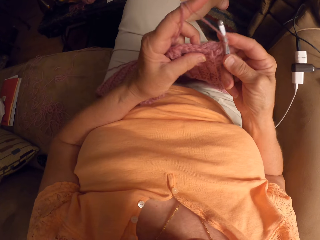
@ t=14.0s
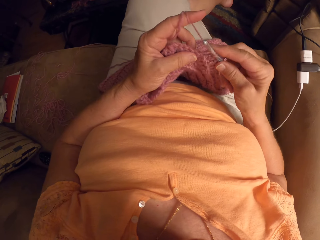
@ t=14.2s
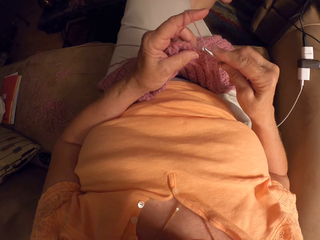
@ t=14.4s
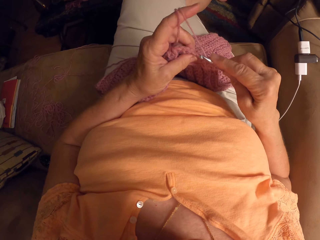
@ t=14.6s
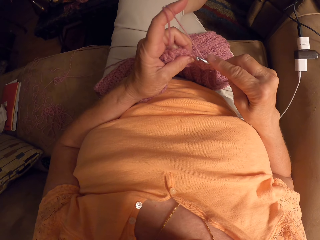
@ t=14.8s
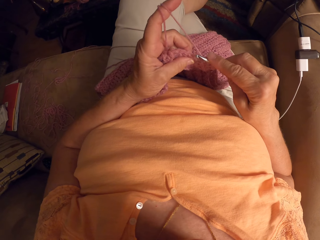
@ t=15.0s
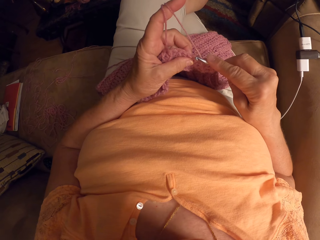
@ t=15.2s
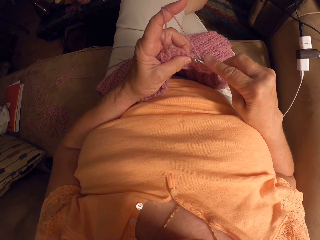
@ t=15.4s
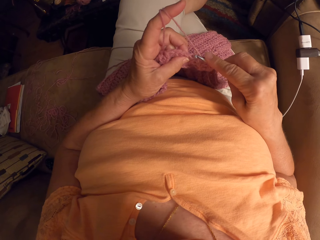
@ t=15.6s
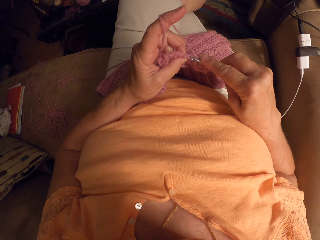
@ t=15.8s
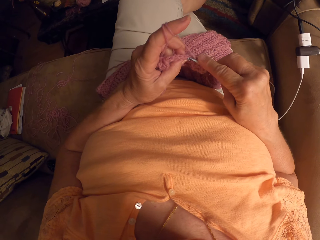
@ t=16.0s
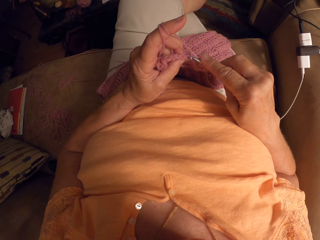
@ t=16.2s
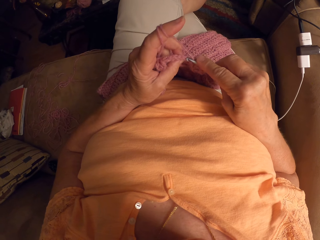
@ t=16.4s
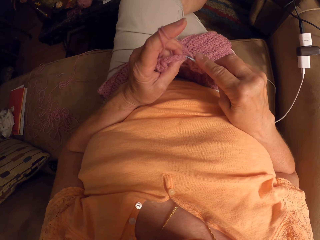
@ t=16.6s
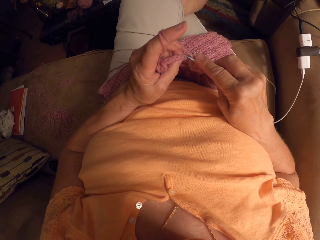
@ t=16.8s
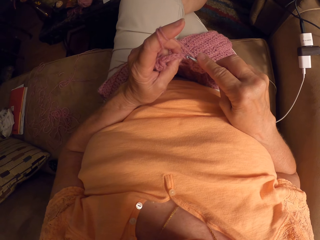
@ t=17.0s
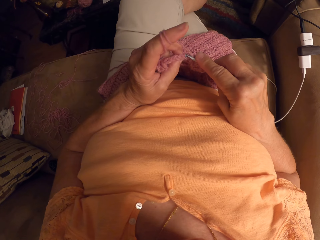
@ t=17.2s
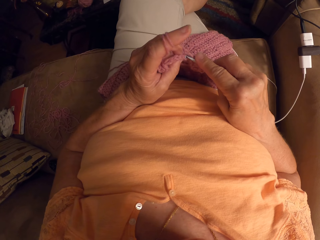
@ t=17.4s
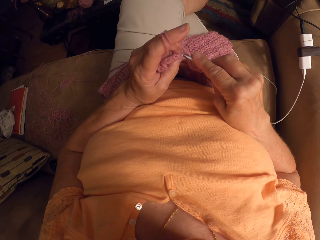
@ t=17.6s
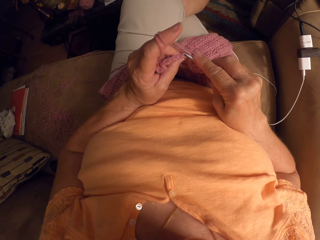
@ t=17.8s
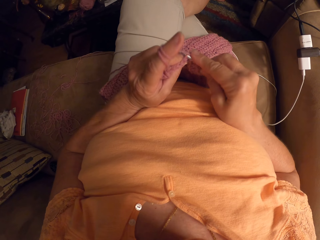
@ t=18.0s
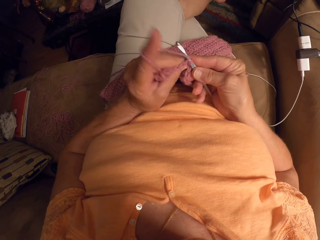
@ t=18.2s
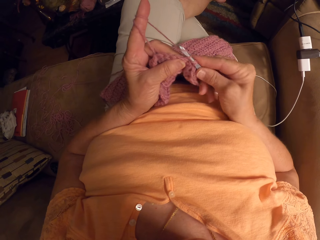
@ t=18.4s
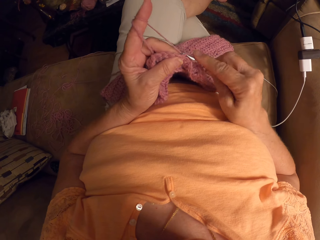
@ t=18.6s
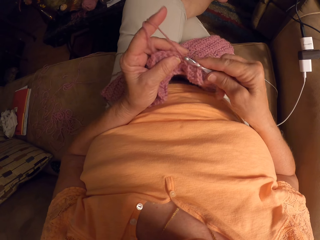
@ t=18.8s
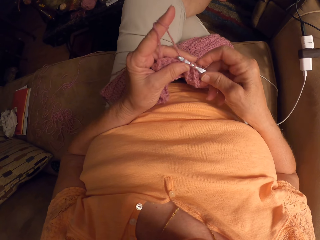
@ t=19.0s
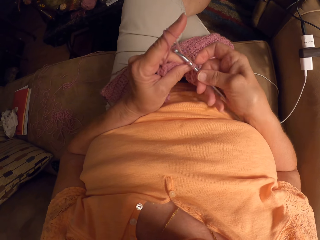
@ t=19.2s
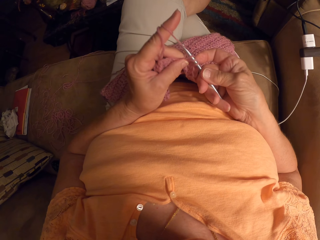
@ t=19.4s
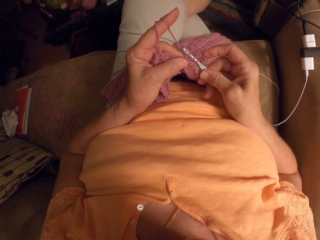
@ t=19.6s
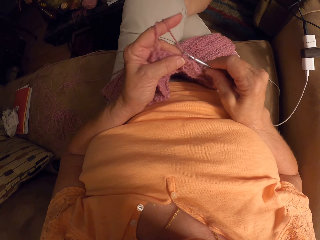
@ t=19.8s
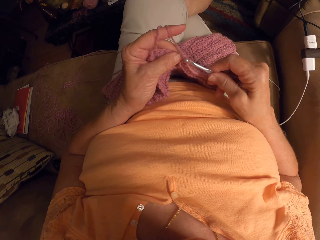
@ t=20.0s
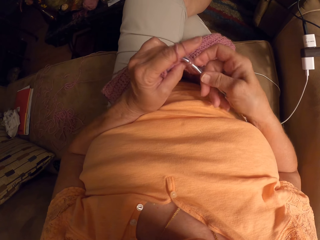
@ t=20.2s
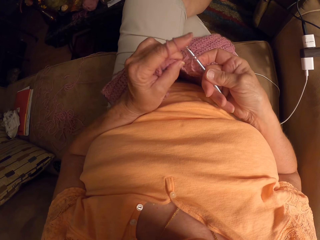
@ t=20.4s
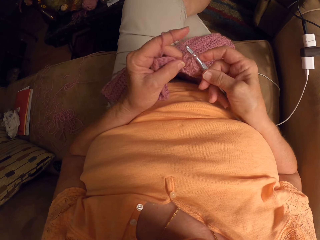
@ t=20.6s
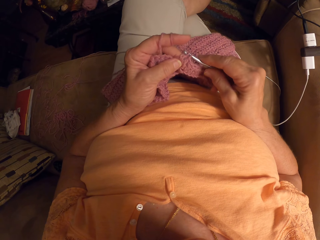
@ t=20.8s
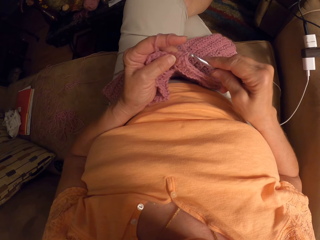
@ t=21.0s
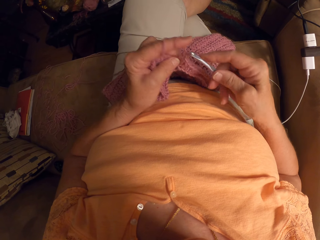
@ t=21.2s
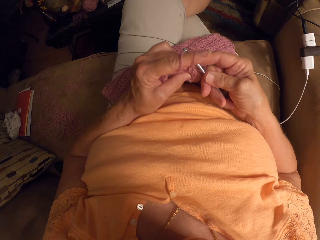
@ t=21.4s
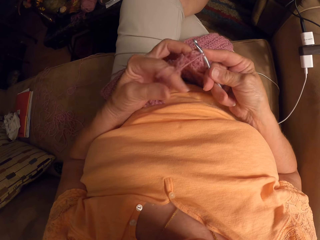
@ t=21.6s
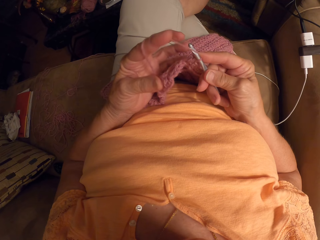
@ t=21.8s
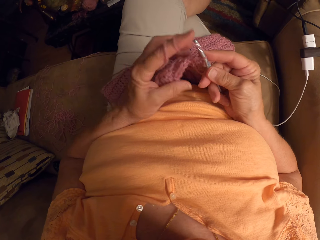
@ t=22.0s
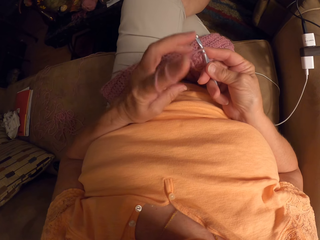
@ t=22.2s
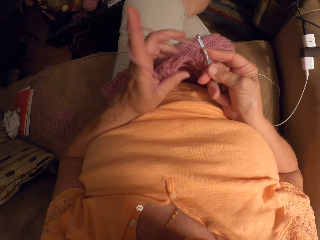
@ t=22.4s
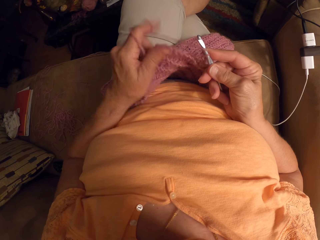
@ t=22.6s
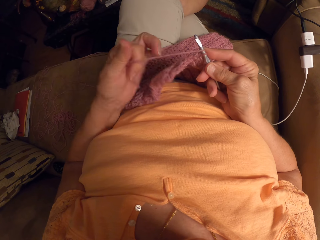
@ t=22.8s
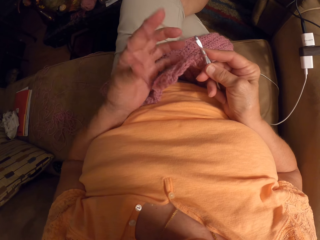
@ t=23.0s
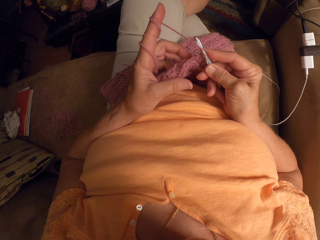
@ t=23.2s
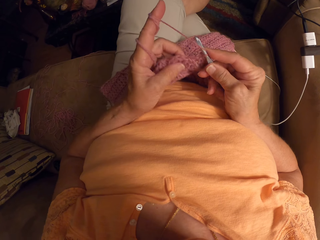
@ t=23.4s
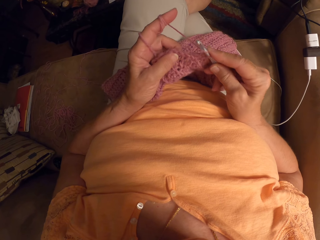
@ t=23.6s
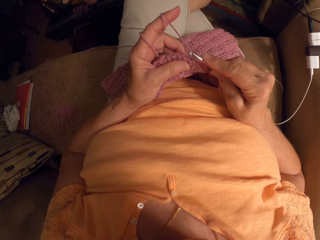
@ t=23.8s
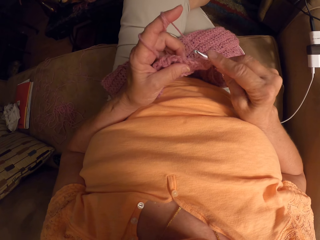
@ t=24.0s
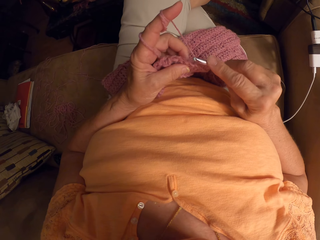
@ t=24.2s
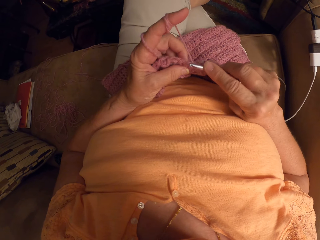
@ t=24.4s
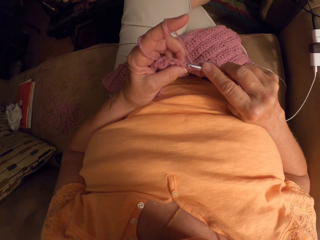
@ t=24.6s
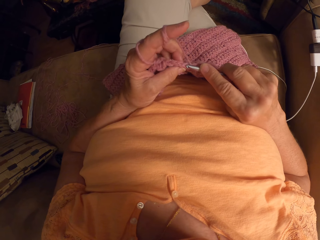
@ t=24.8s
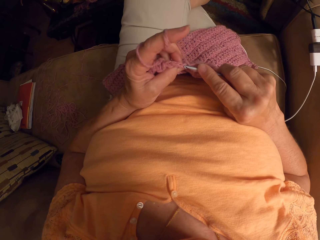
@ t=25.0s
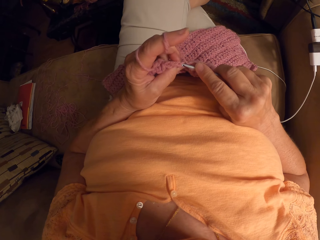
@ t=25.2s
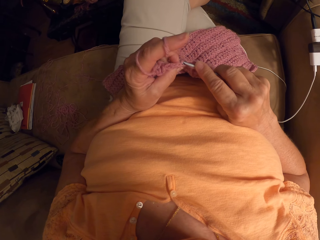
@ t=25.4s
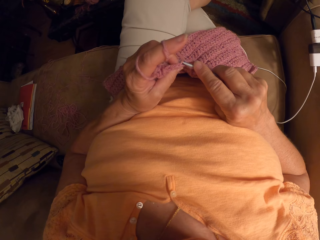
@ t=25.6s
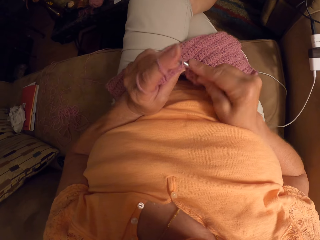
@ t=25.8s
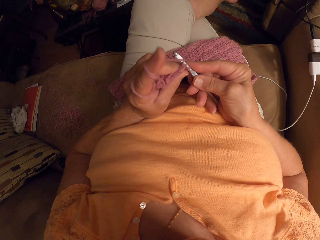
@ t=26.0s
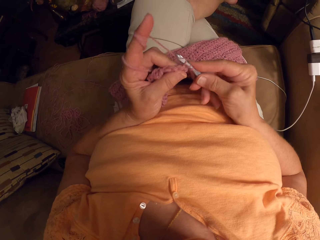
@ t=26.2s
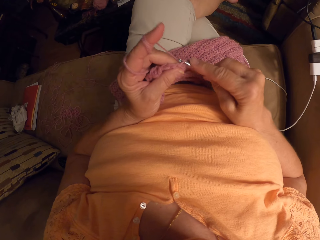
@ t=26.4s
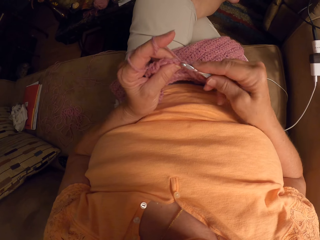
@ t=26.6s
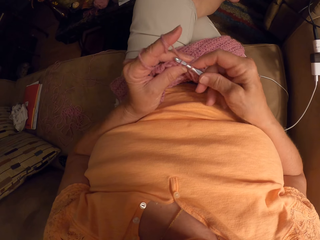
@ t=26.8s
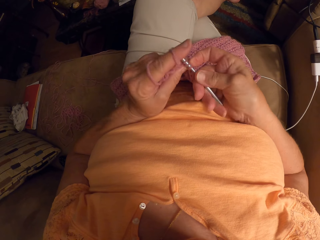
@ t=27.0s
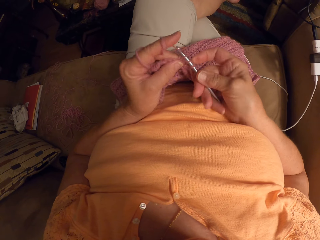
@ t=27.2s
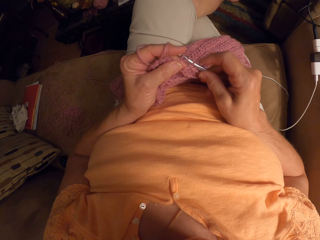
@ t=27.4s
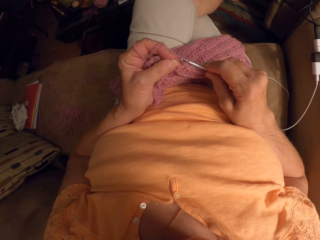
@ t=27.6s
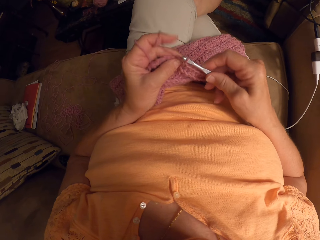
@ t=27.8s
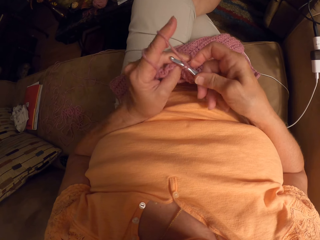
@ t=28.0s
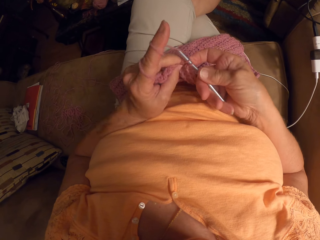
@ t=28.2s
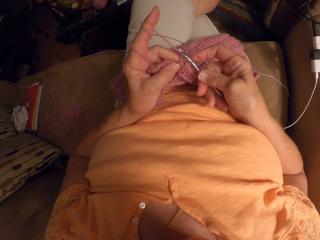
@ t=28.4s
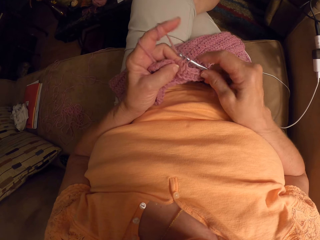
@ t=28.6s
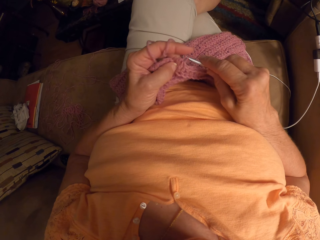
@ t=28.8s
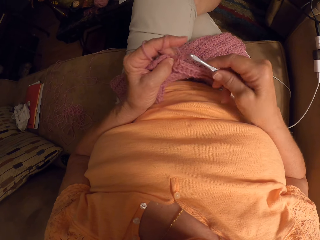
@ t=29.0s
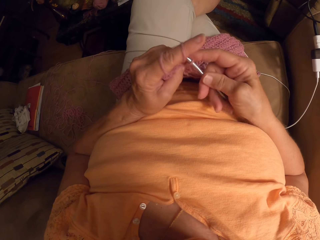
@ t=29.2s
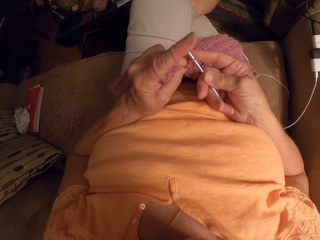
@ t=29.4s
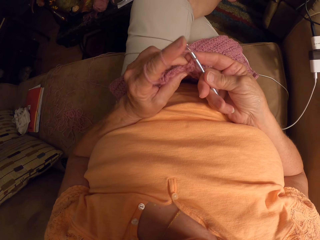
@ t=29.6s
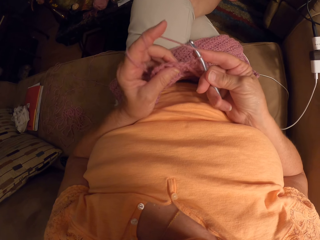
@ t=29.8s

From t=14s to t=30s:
The camera wearer crochets yarn with the crochet hook. They twist the thread on the finger. They proceed to weave.

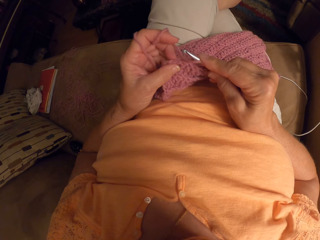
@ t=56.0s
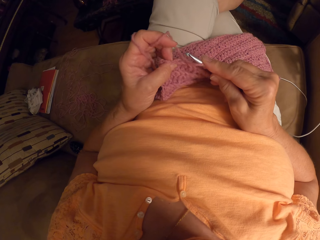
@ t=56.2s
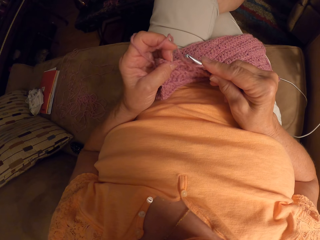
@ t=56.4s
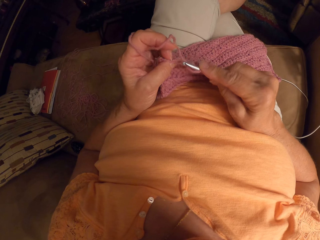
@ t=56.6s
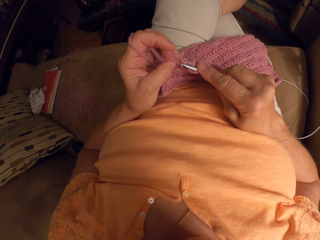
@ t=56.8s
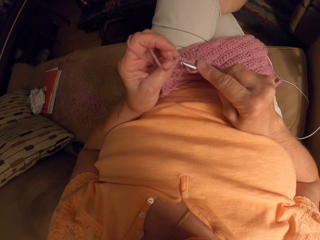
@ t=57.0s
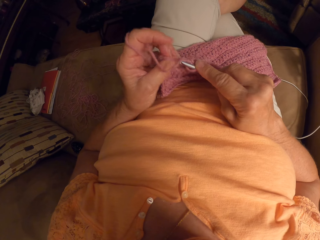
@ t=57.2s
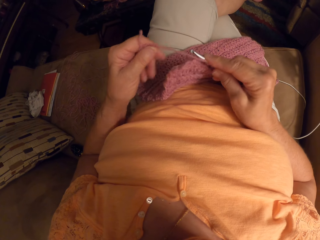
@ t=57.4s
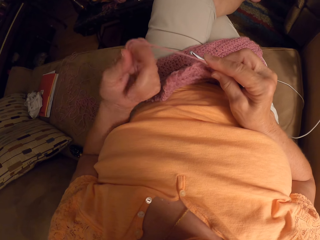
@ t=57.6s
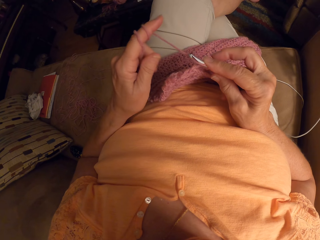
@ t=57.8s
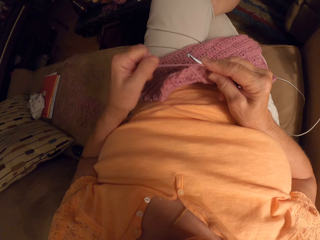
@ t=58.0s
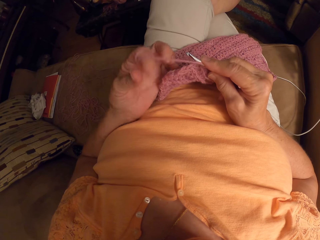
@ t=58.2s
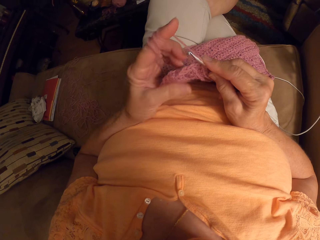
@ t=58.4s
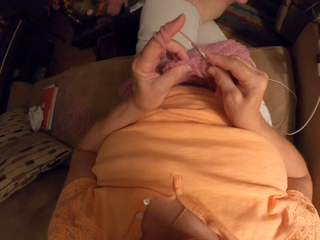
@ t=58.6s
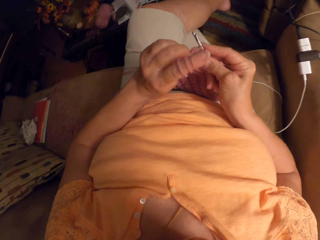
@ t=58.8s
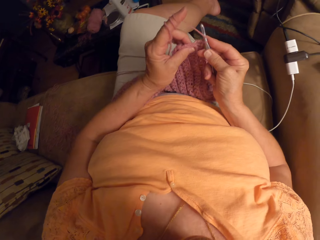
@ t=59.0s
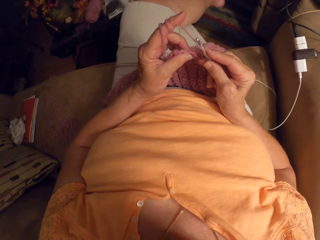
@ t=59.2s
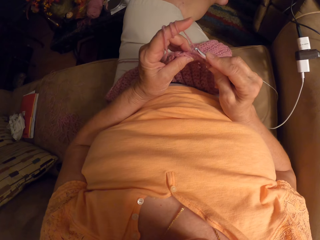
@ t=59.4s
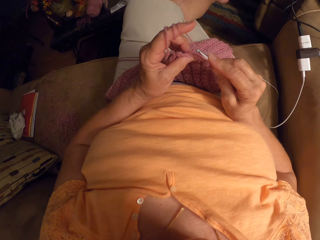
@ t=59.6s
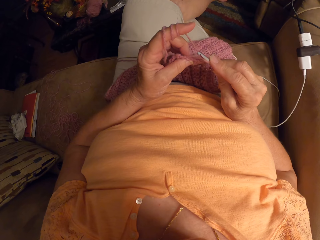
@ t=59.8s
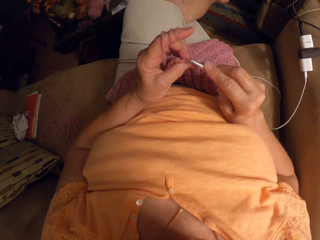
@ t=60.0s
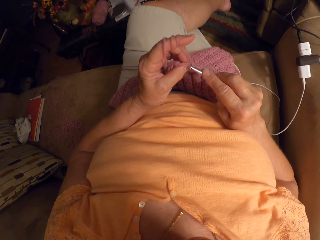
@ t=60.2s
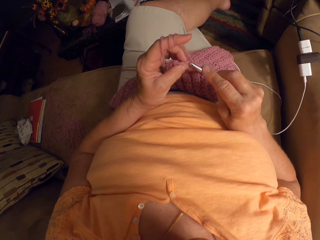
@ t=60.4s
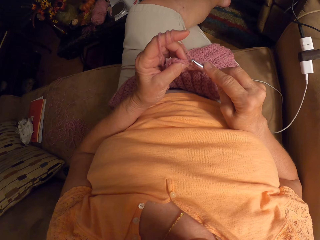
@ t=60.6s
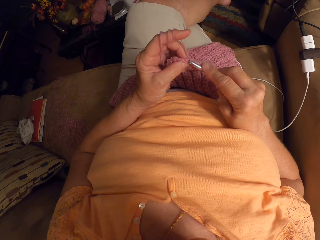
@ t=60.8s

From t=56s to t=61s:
The camera wearer twists the thread on the finger. They proceed to weave.
